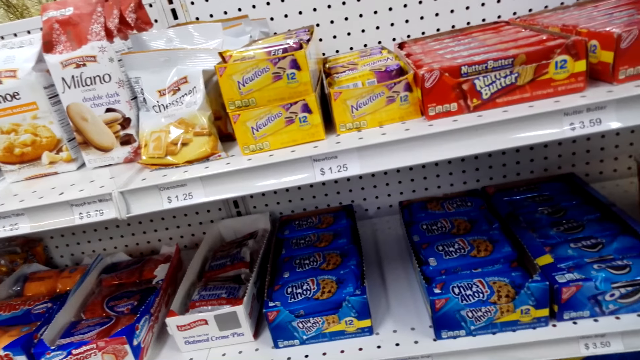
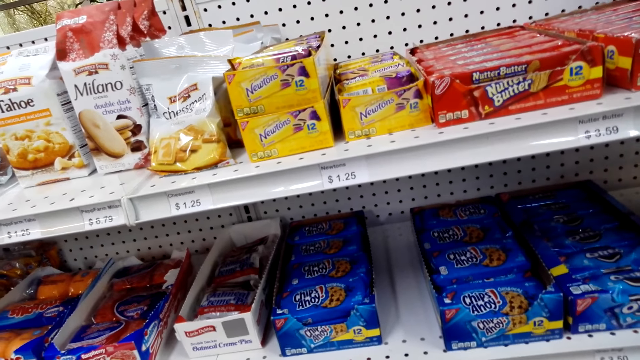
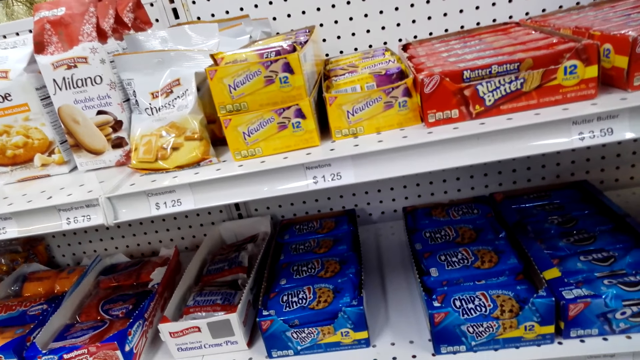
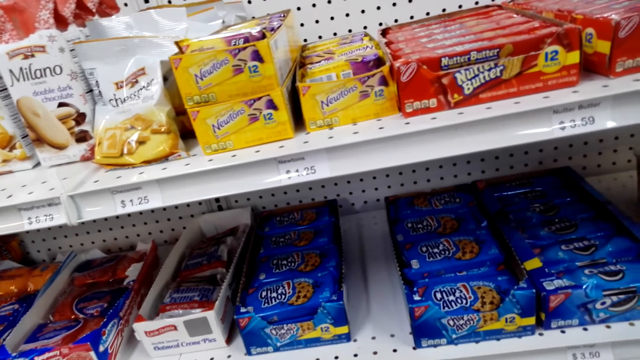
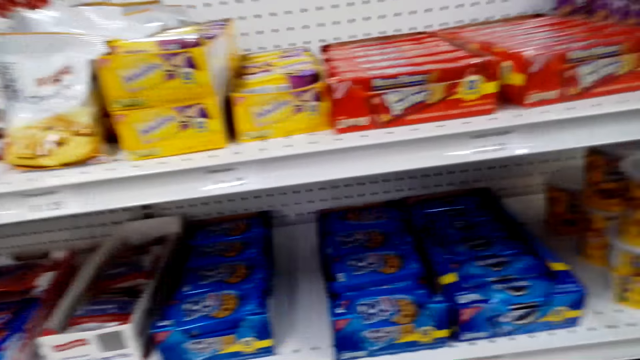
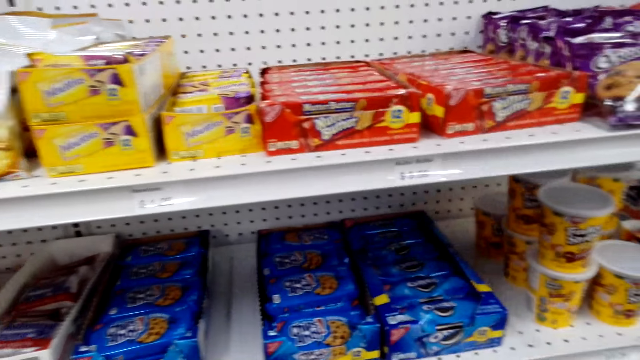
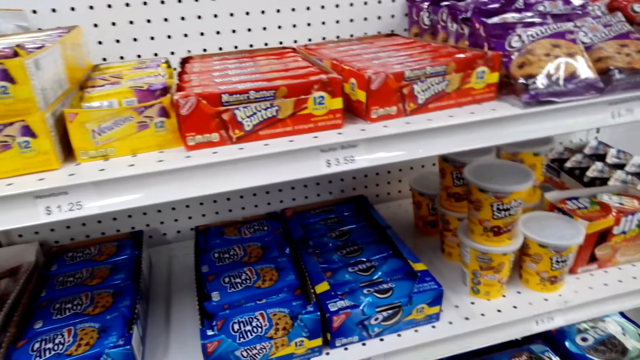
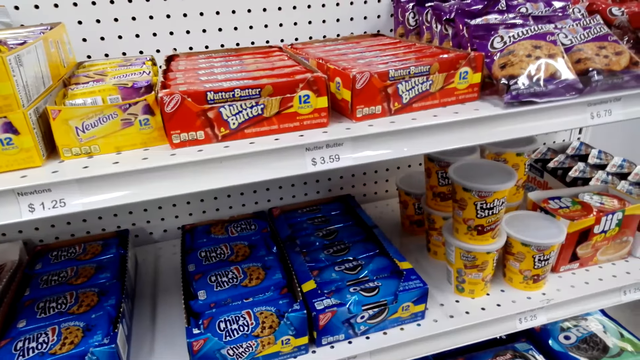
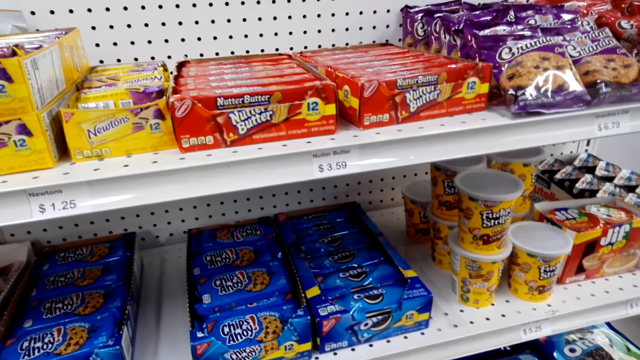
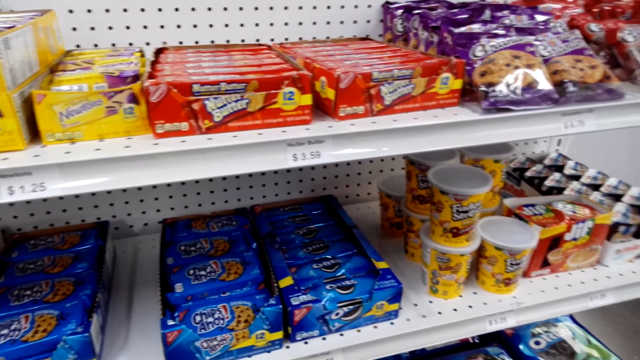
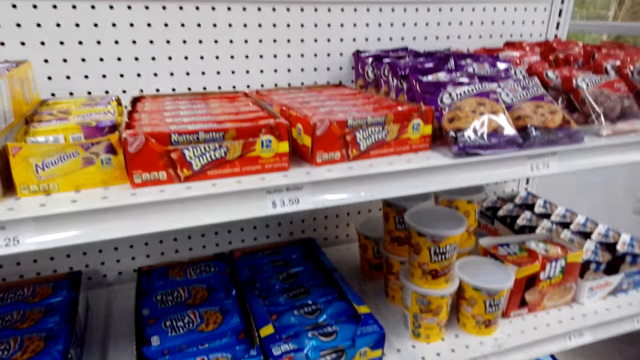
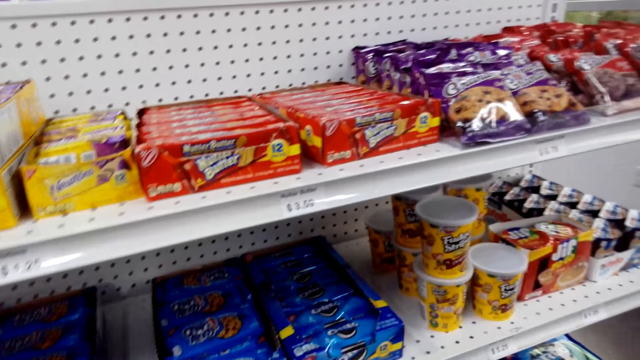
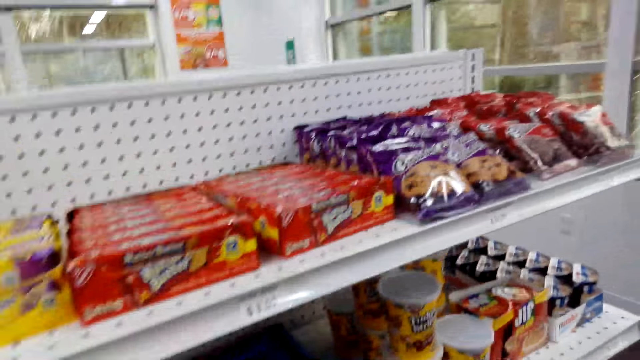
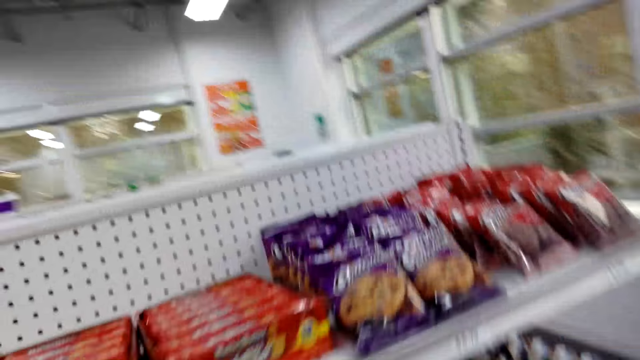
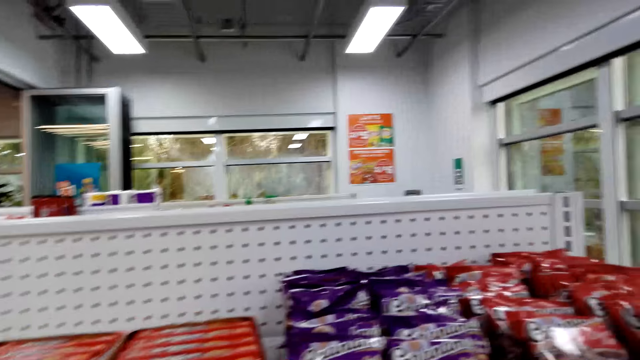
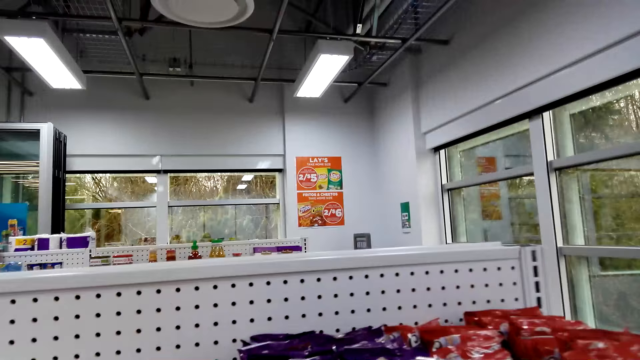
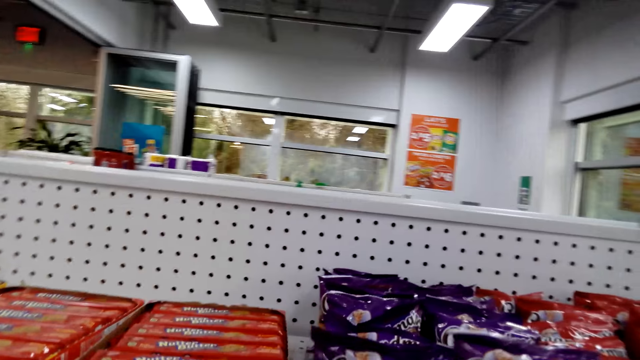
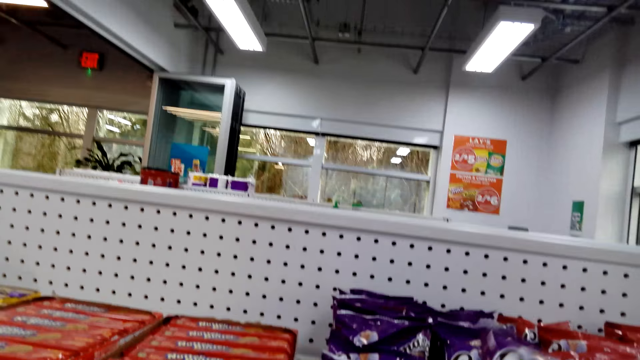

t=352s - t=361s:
The camera wearer looks at the chips.

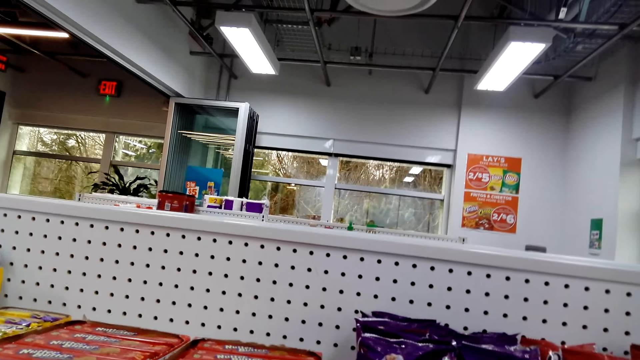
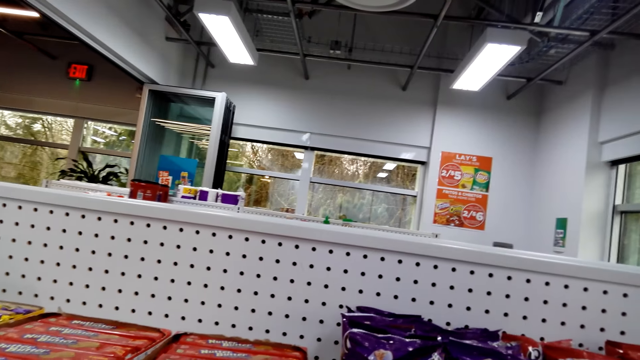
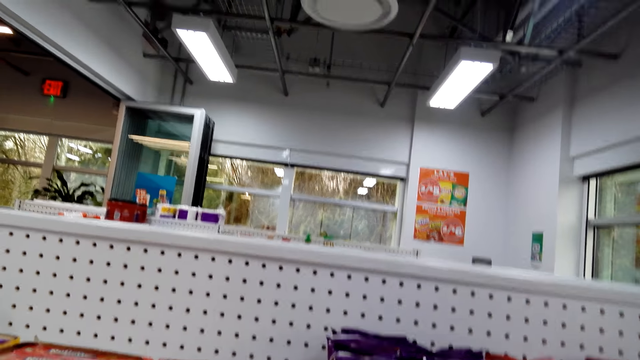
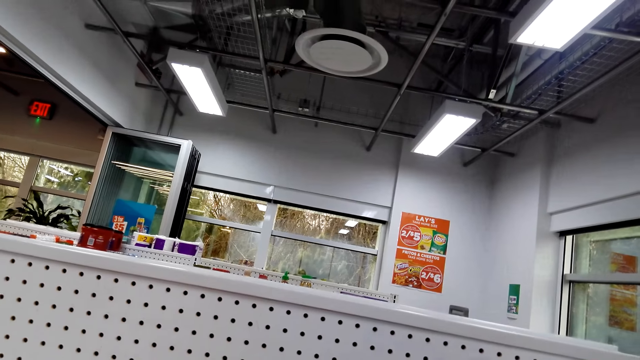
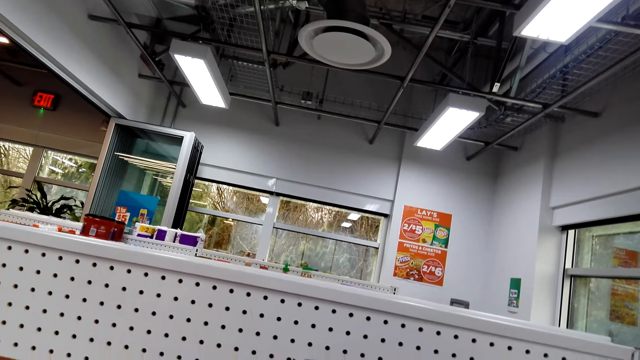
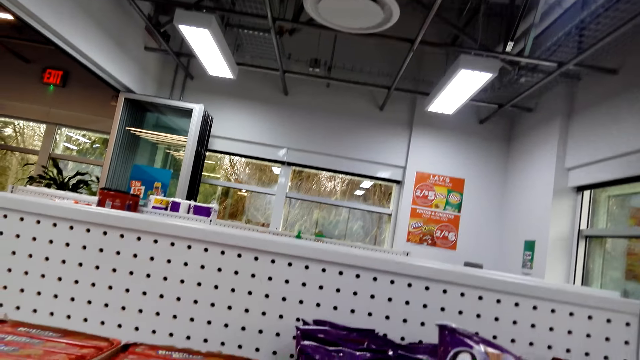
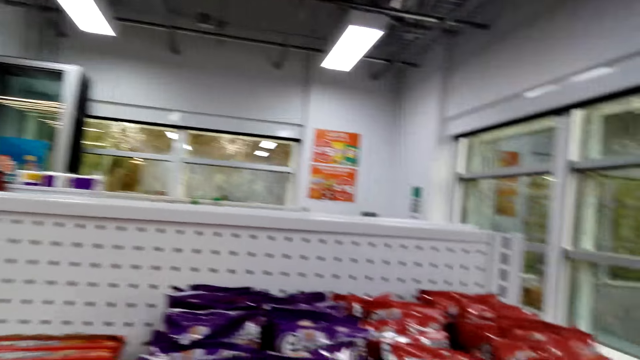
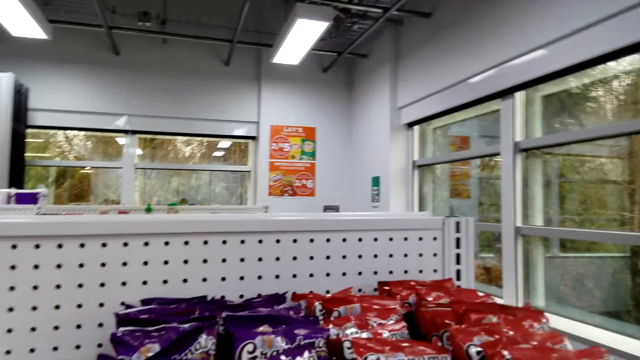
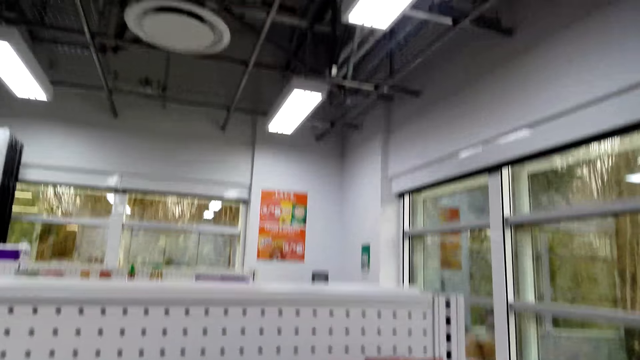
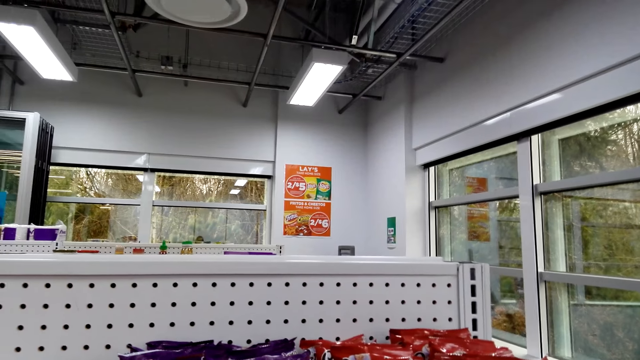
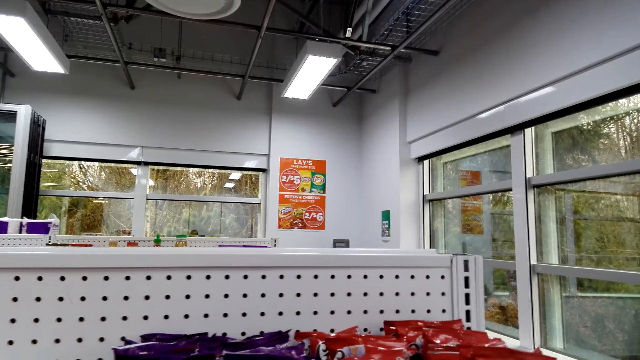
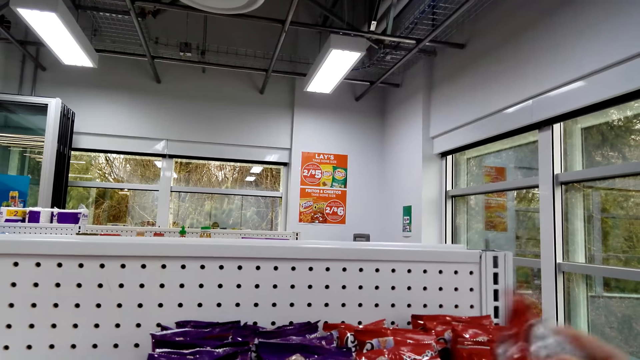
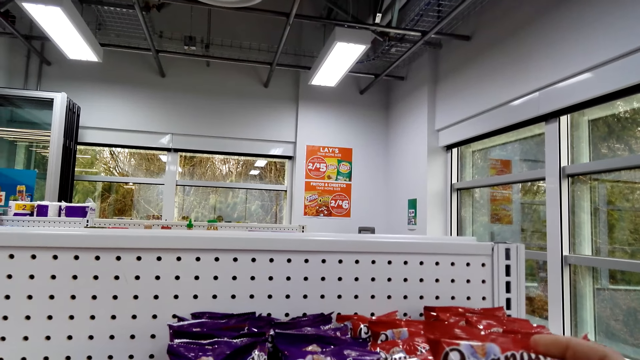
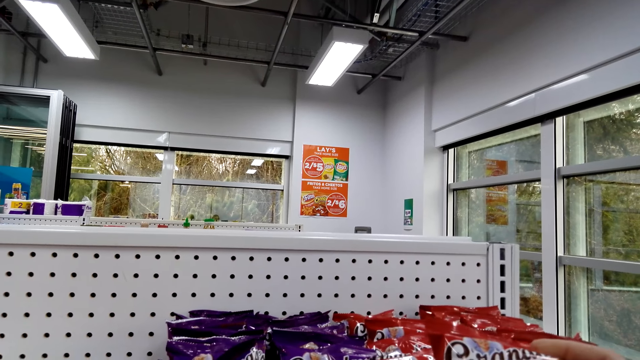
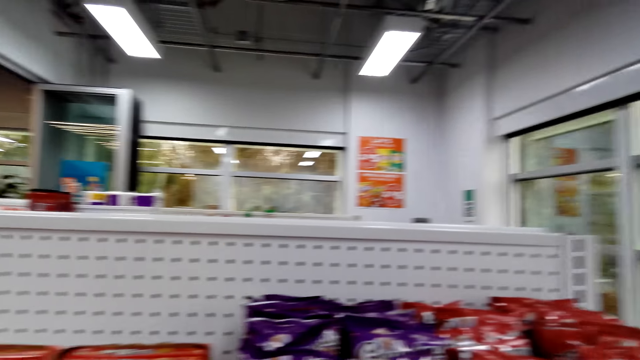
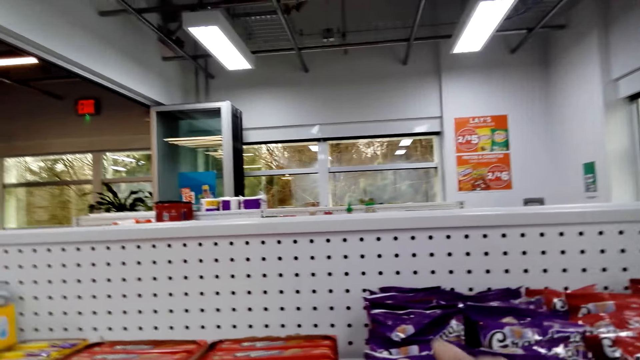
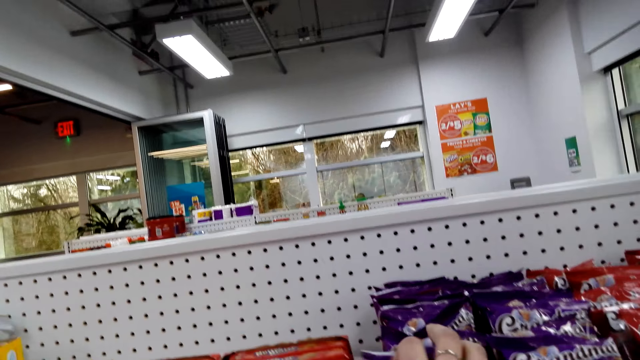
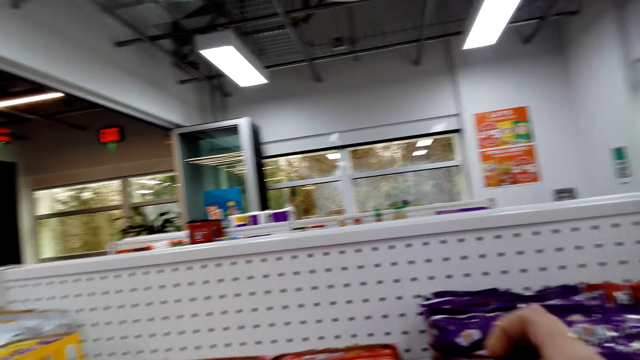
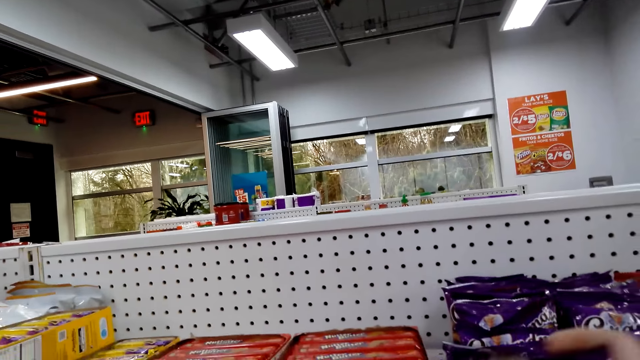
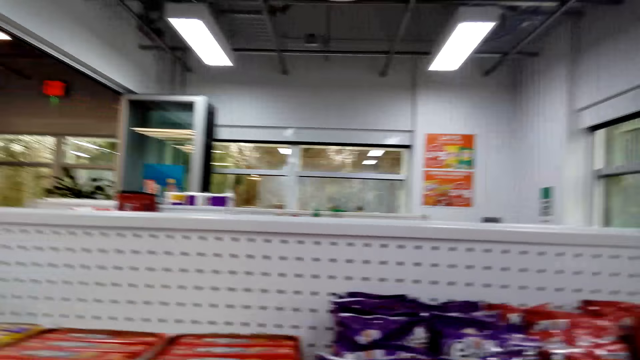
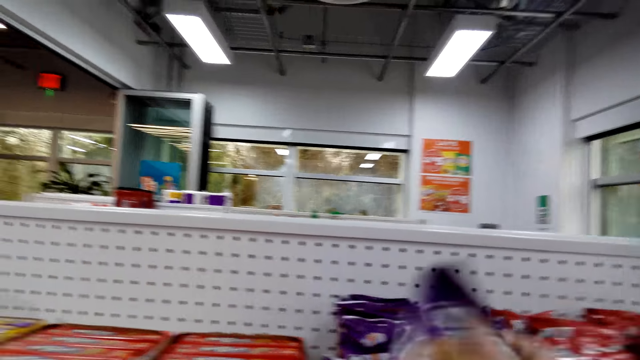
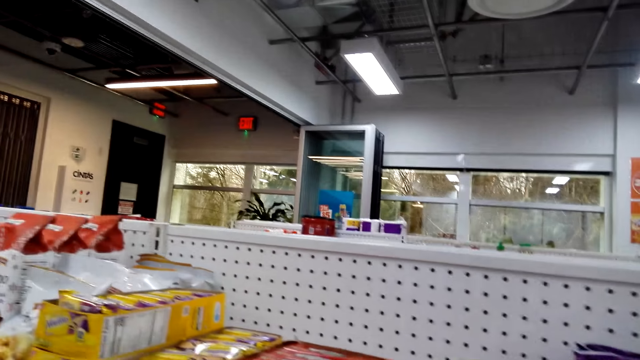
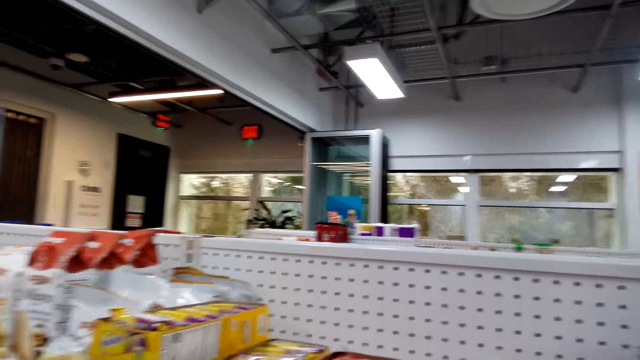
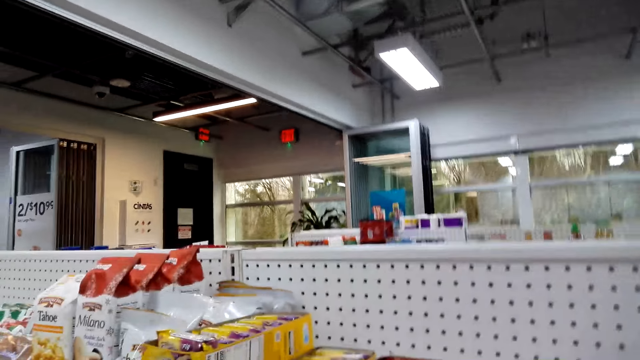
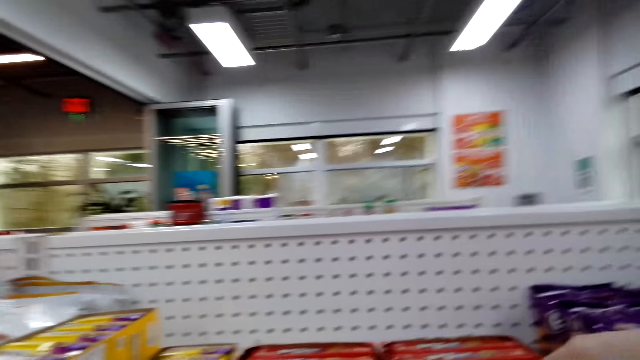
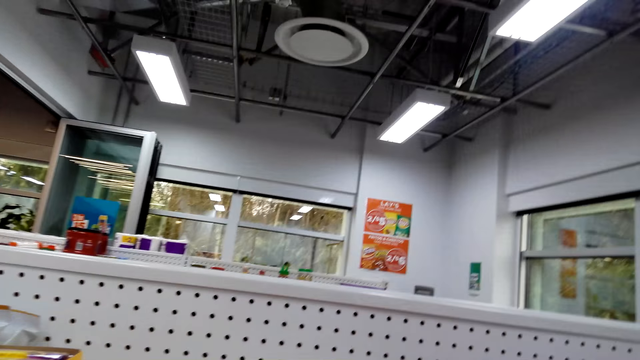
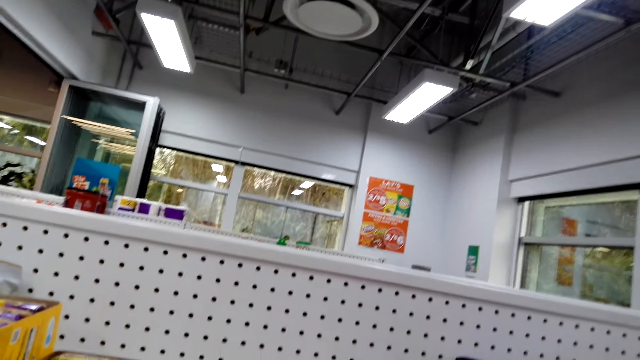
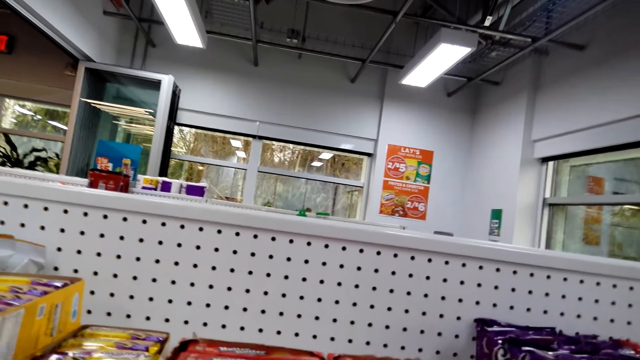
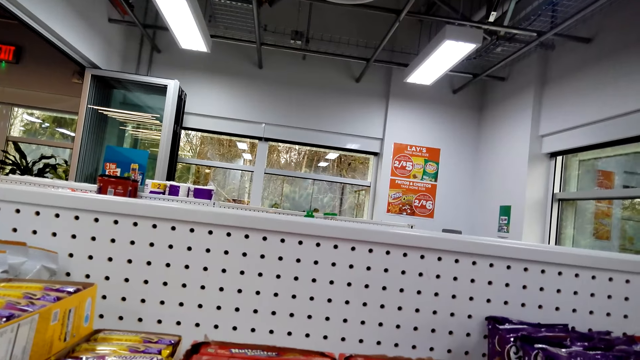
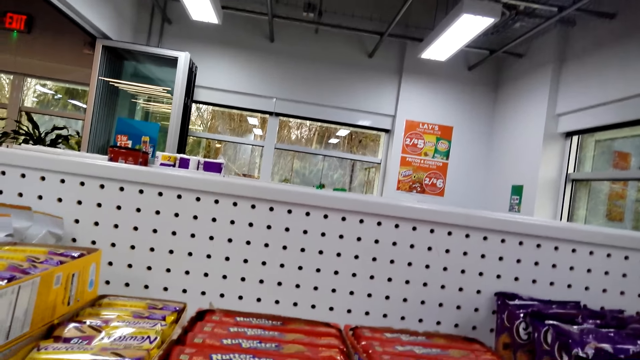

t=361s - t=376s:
The camera wearer looks on the roof. They take a packet on the shelf. They hold the sachet. They take another packet.
